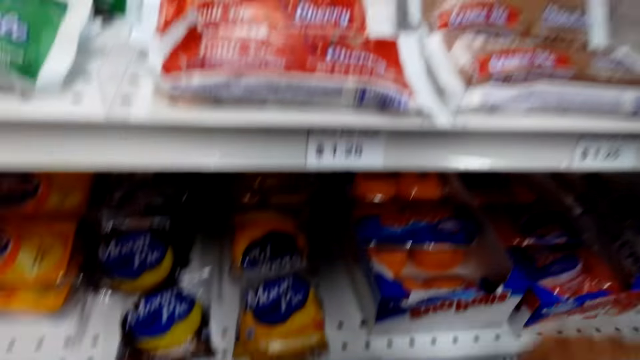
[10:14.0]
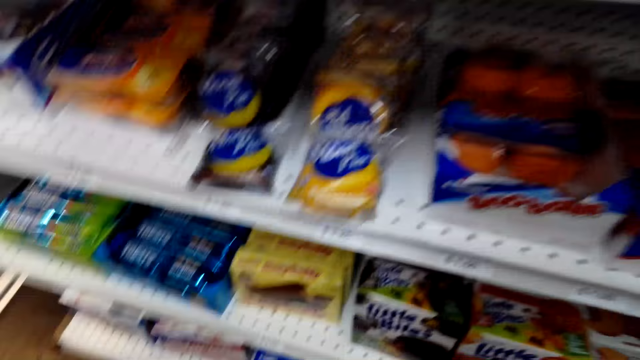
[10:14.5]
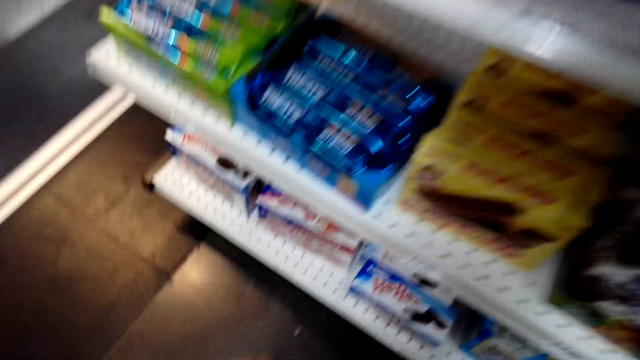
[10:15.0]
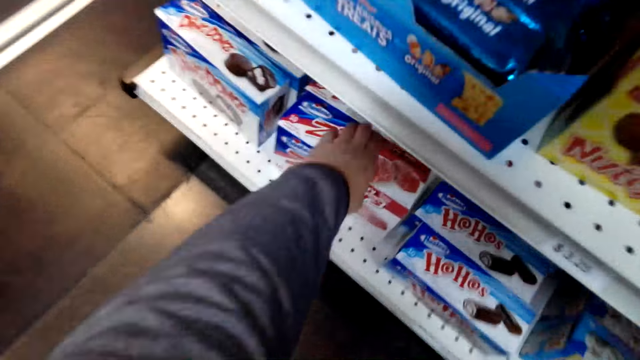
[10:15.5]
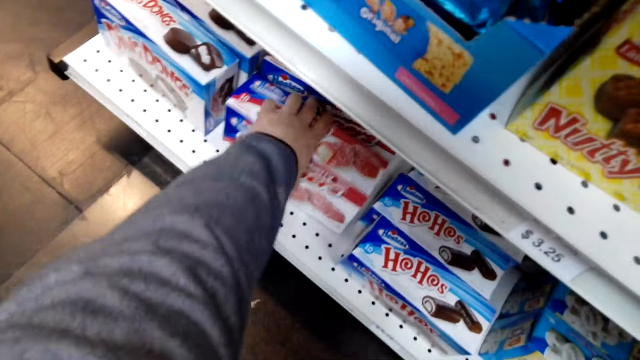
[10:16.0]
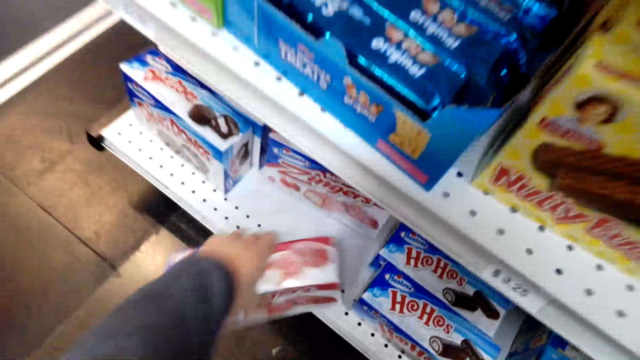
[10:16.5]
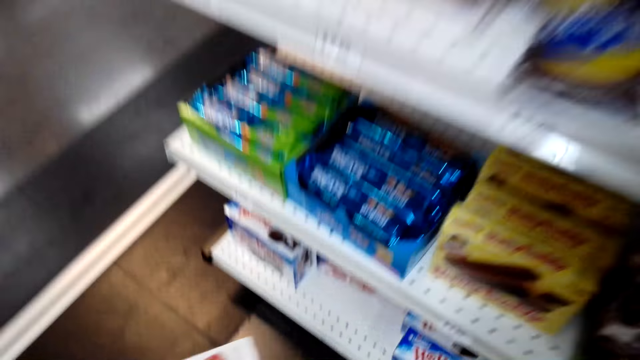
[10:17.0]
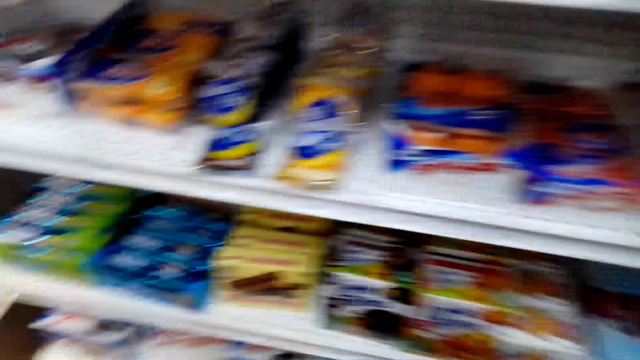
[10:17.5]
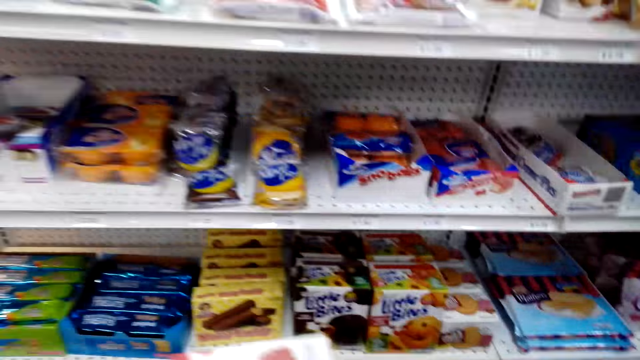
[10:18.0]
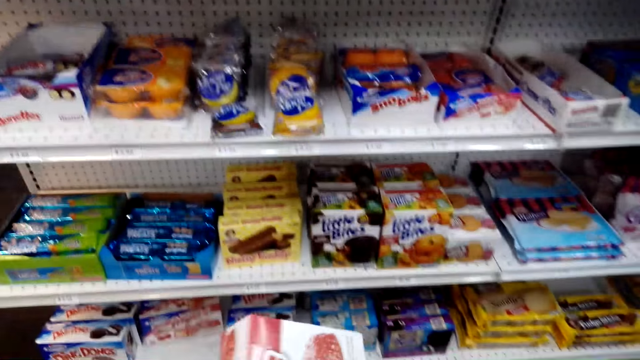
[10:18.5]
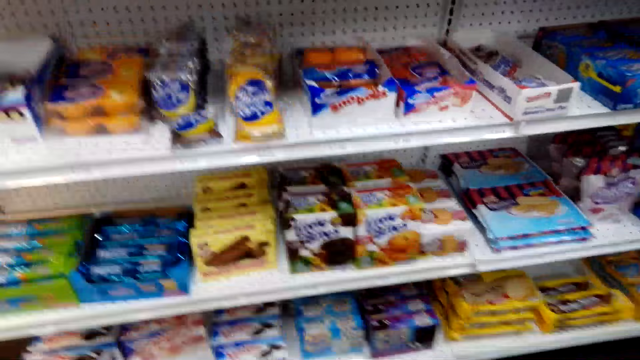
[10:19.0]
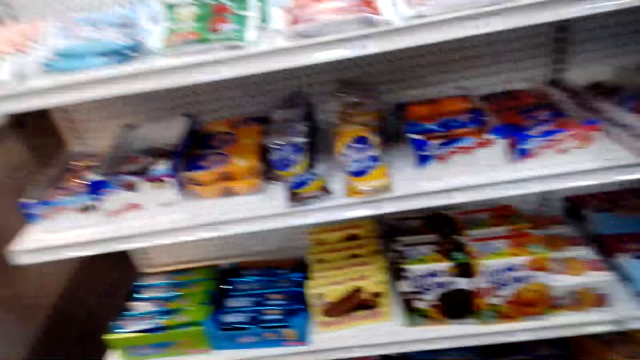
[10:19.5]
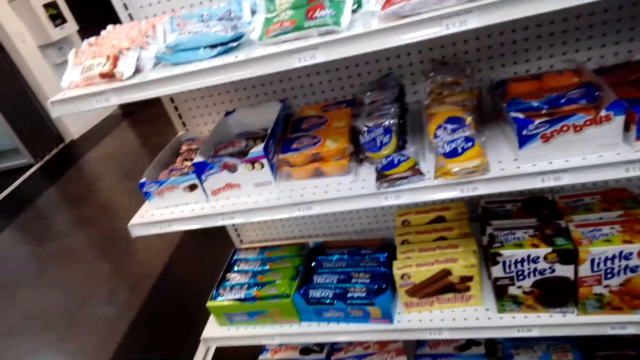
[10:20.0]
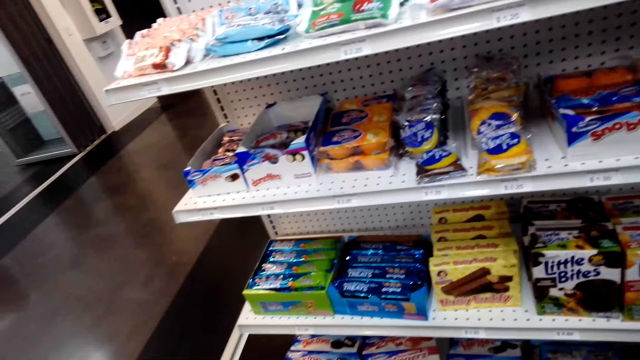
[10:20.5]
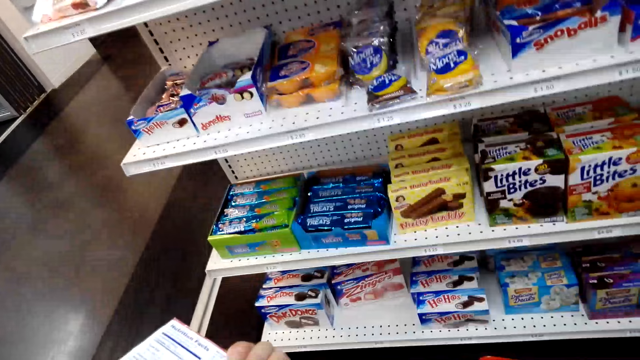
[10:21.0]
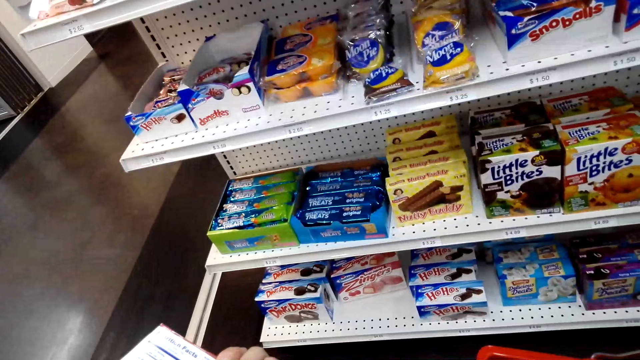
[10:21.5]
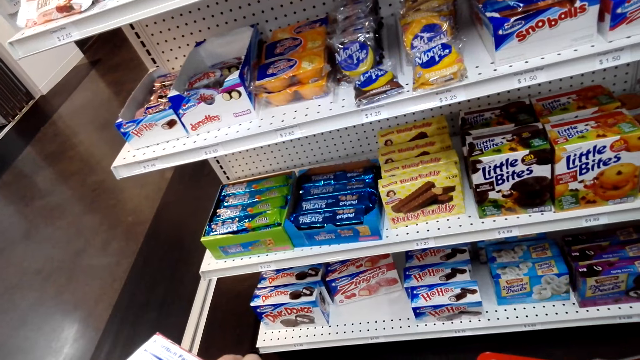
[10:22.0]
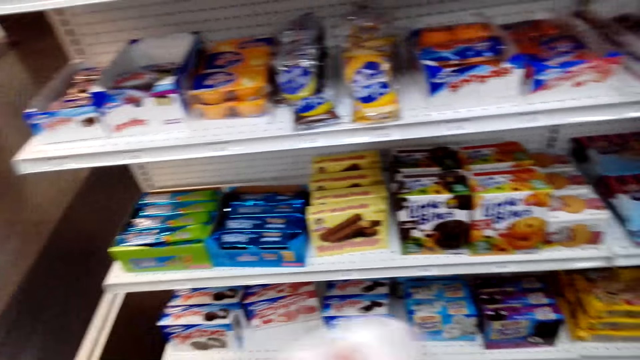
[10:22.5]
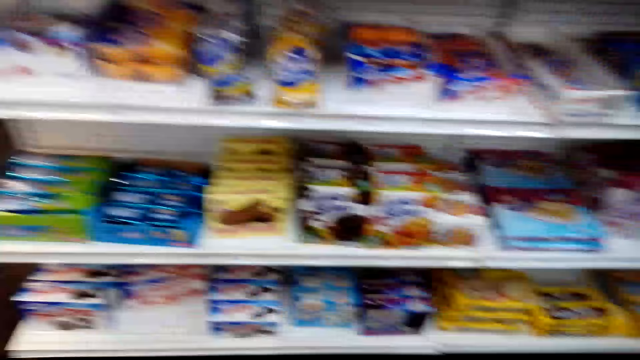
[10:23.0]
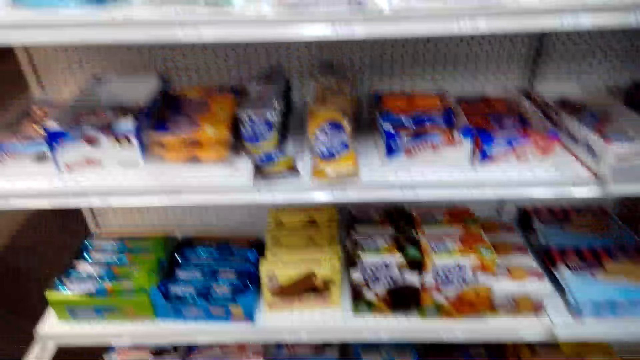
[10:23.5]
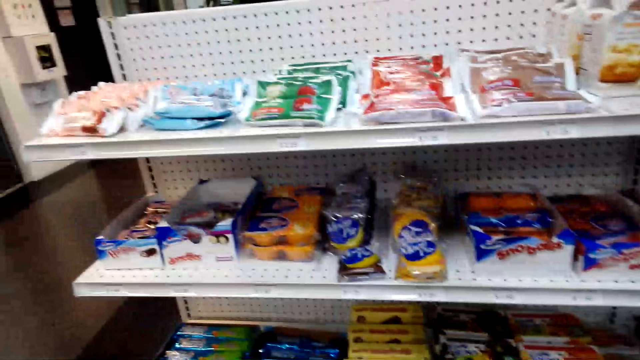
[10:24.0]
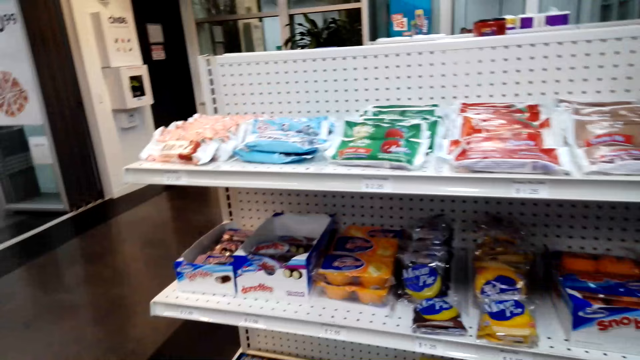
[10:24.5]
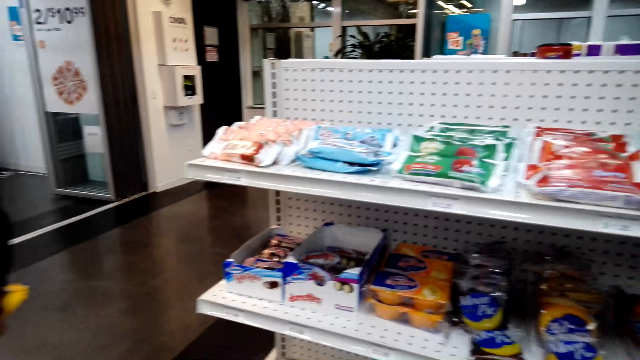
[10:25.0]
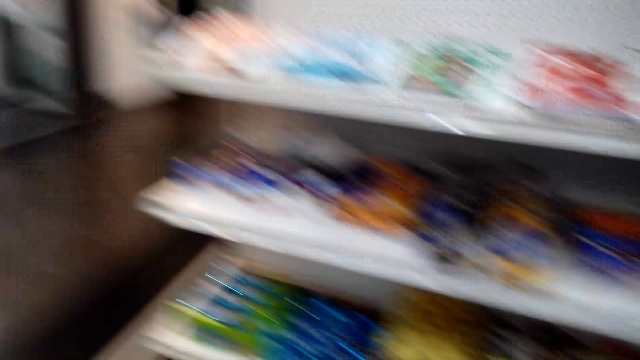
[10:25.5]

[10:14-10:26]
The camera wearer takes Zingers from the shelf.

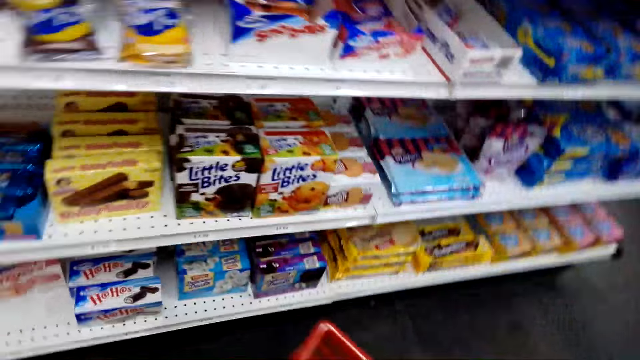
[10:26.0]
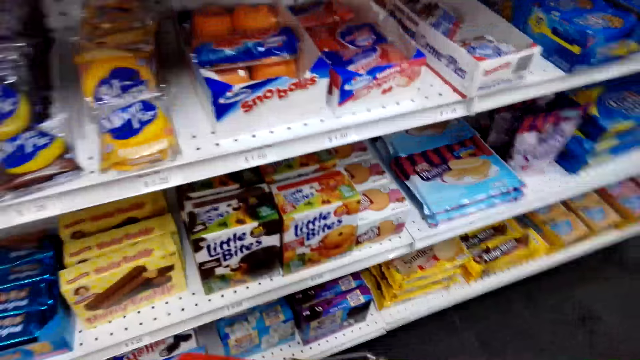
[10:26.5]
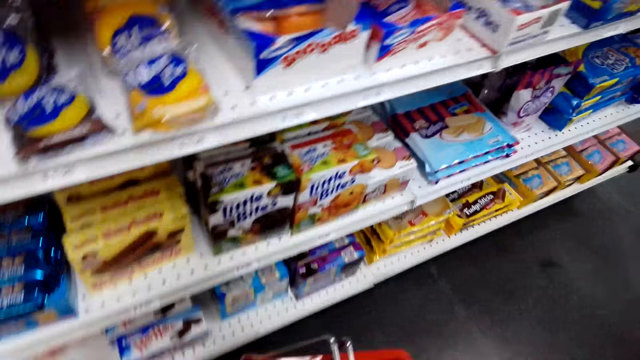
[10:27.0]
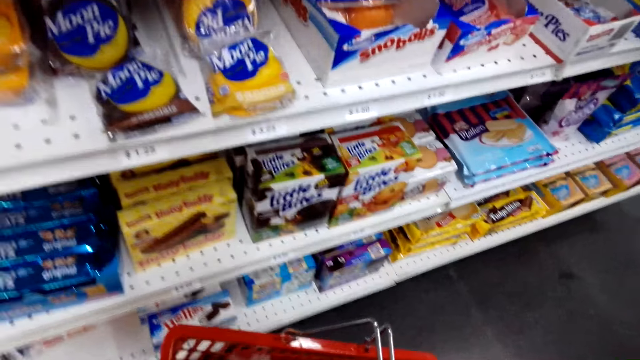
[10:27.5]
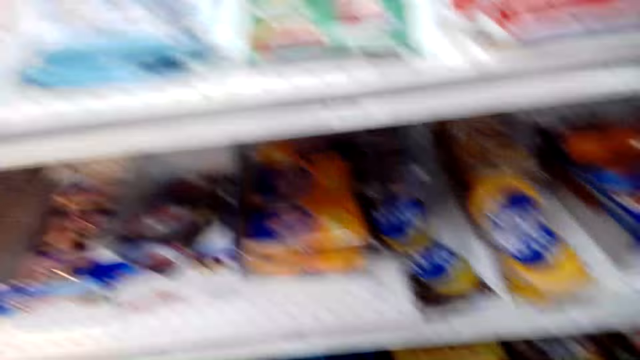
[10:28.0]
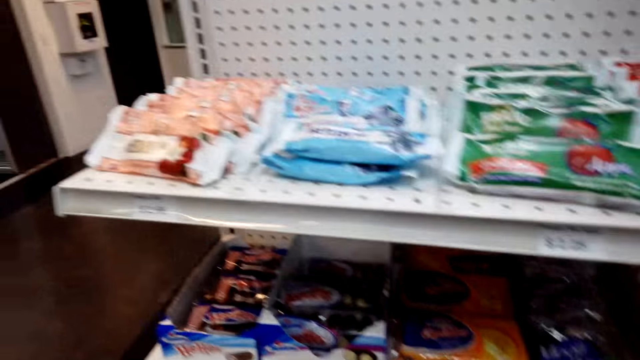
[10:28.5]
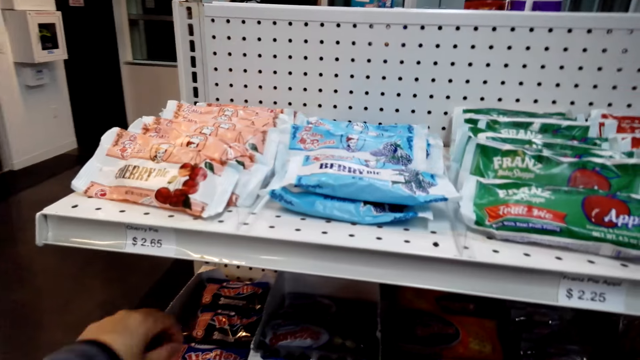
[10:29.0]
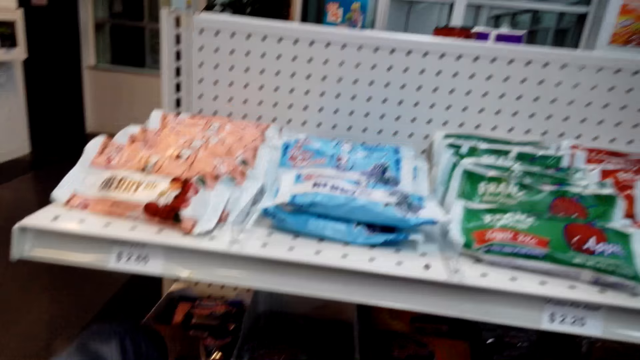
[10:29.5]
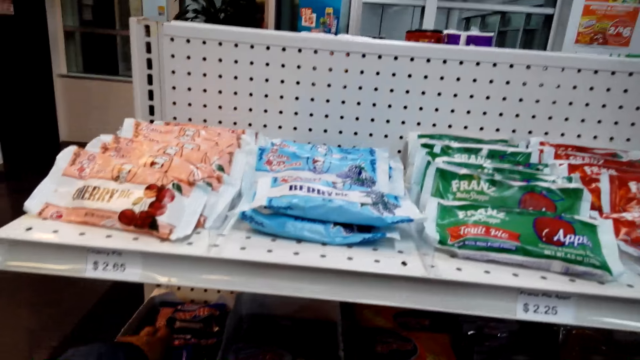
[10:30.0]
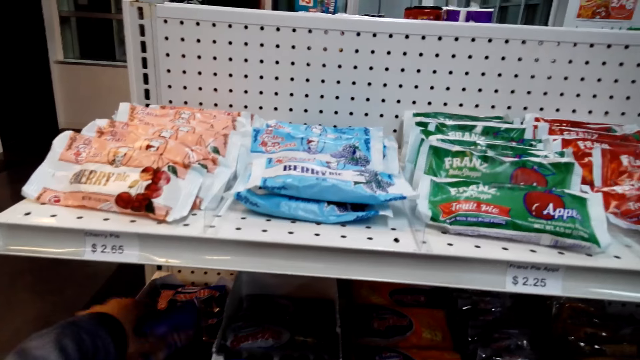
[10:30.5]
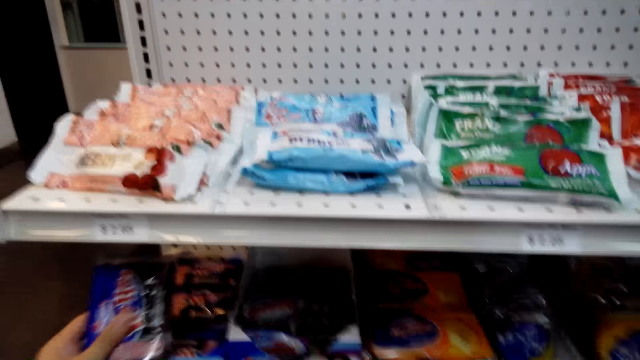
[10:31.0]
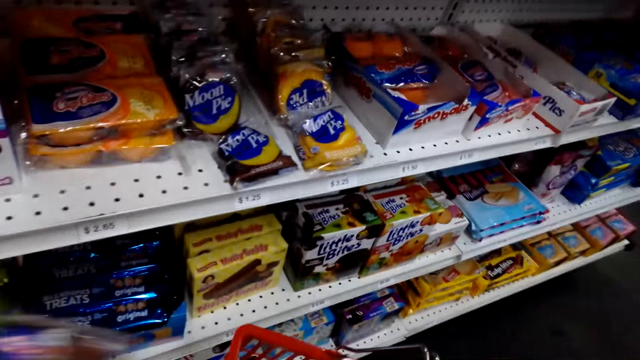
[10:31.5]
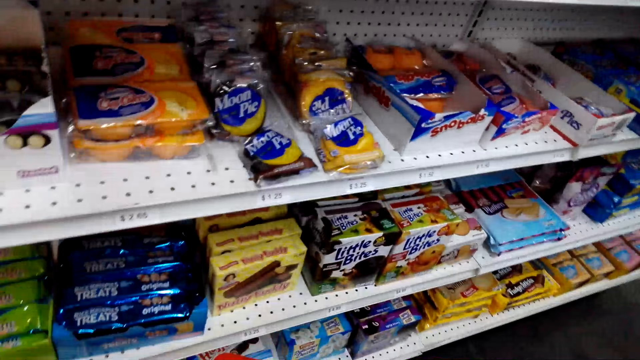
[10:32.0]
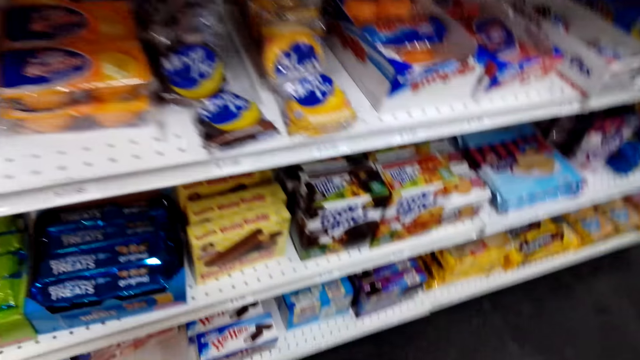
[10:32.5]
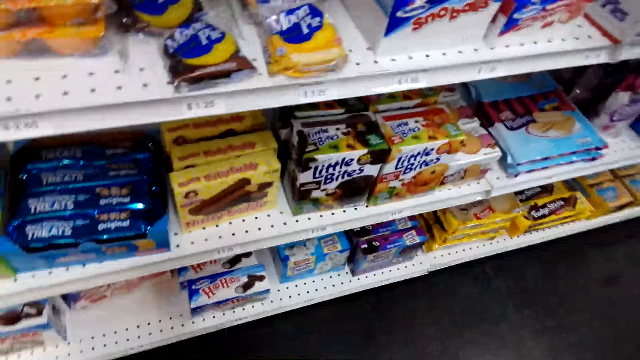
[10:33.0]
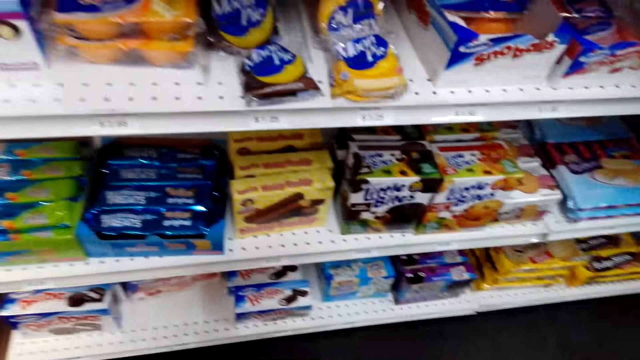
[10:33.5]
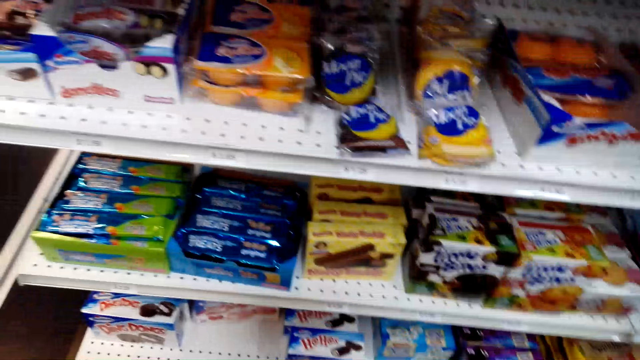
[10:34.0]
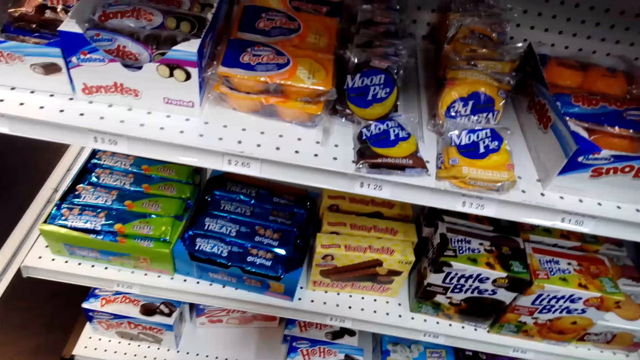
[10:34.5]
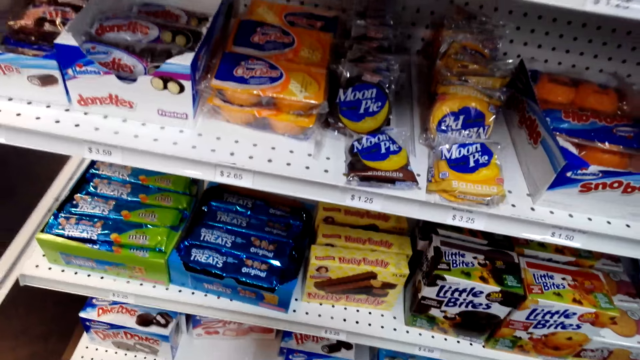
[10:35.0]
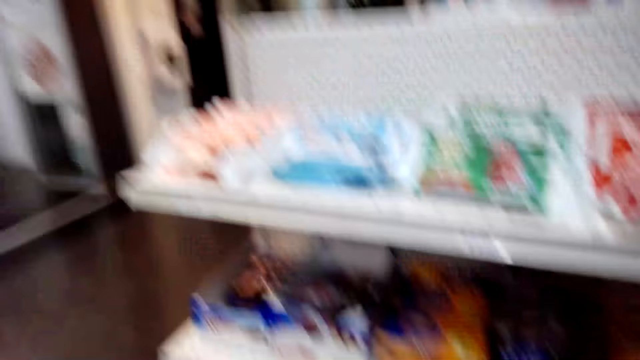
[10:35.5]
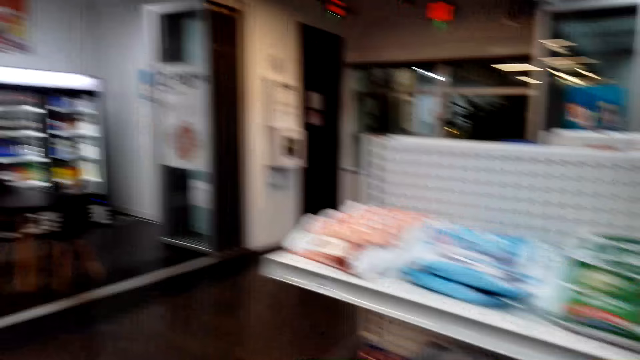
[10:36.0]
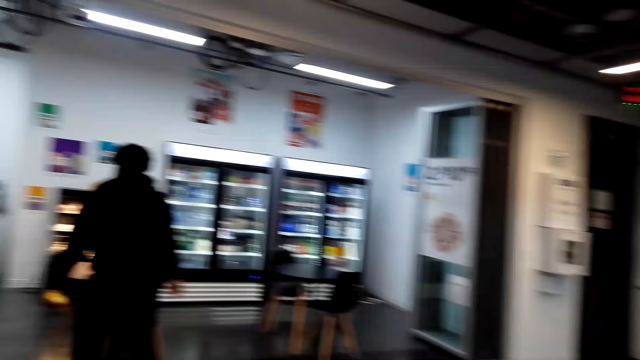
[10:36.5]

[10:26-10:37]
The camera wearer takes Ho Hos.
